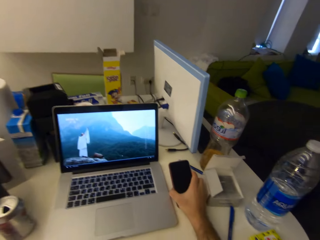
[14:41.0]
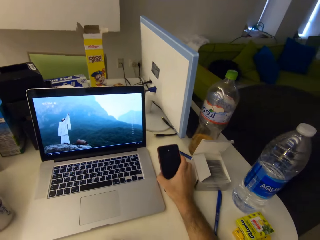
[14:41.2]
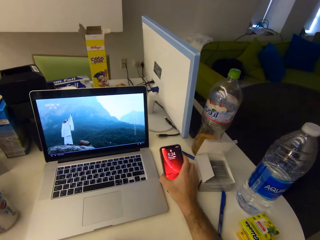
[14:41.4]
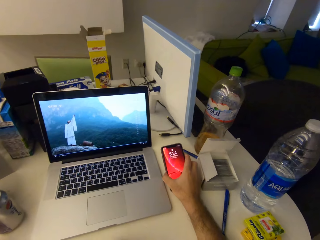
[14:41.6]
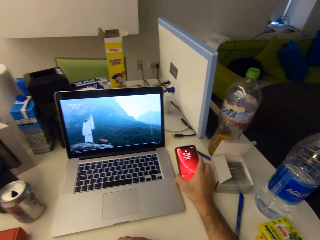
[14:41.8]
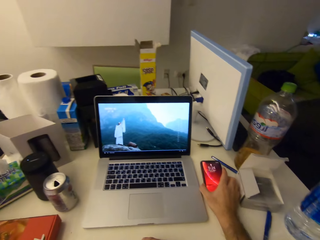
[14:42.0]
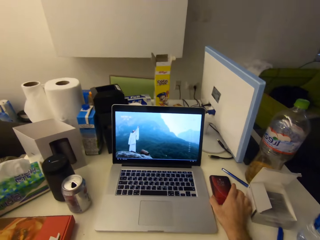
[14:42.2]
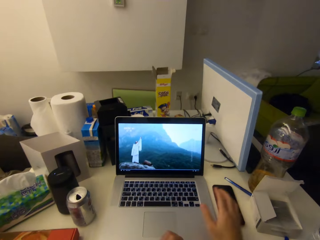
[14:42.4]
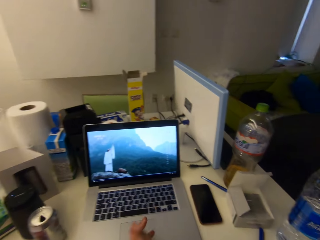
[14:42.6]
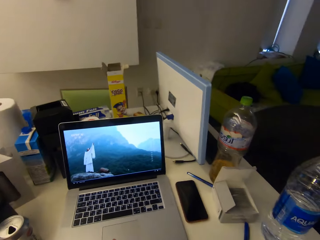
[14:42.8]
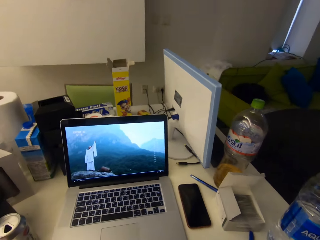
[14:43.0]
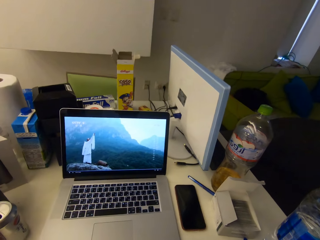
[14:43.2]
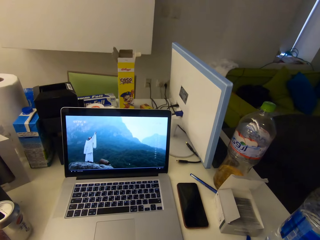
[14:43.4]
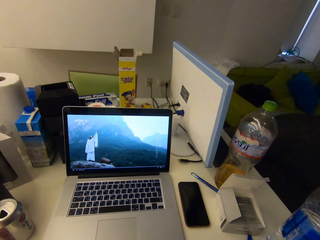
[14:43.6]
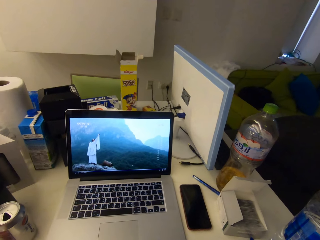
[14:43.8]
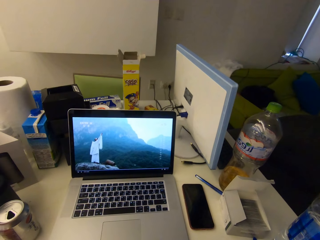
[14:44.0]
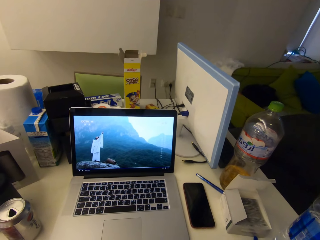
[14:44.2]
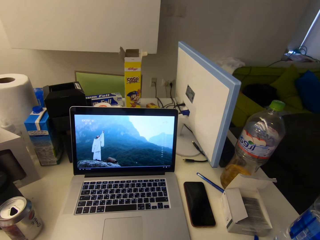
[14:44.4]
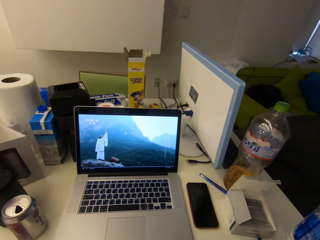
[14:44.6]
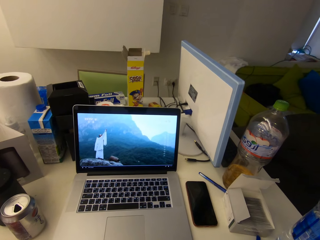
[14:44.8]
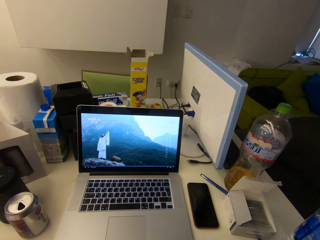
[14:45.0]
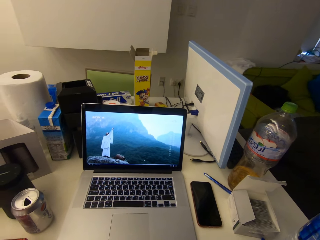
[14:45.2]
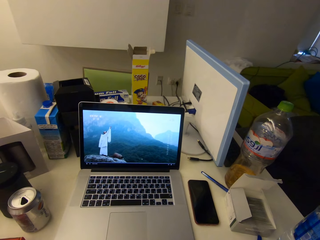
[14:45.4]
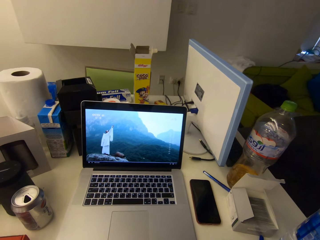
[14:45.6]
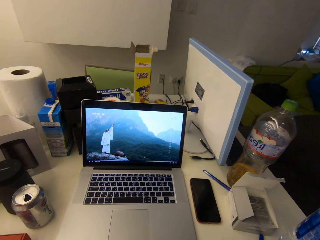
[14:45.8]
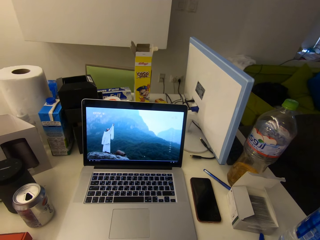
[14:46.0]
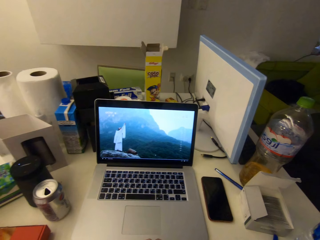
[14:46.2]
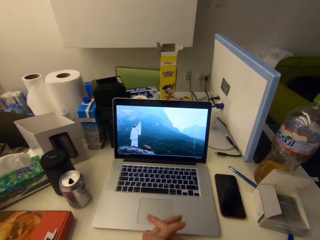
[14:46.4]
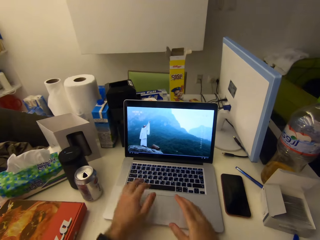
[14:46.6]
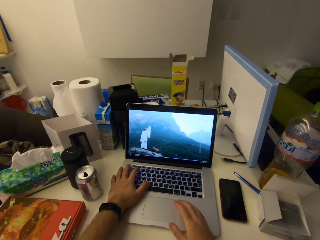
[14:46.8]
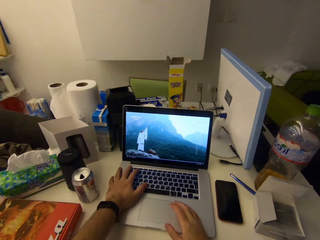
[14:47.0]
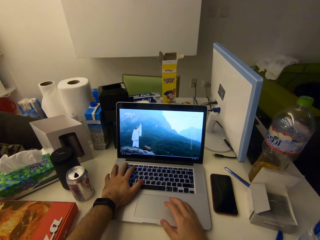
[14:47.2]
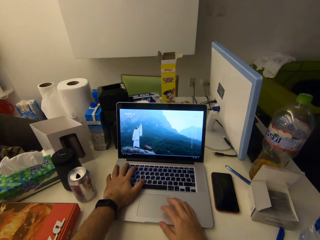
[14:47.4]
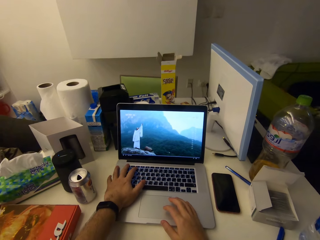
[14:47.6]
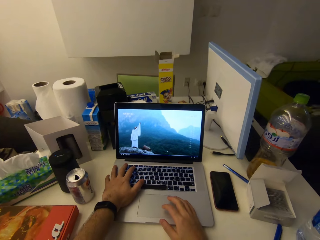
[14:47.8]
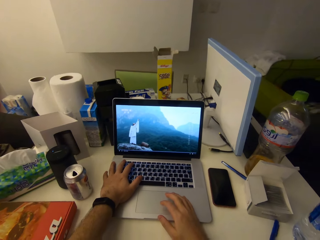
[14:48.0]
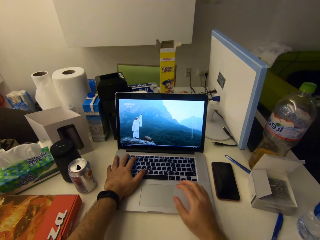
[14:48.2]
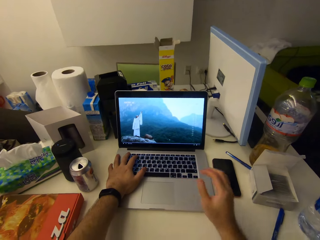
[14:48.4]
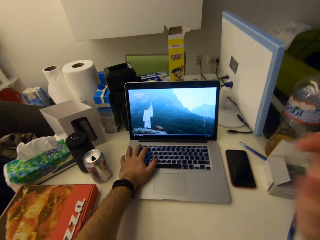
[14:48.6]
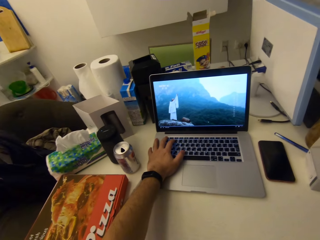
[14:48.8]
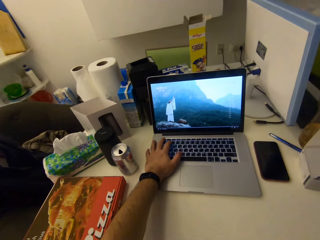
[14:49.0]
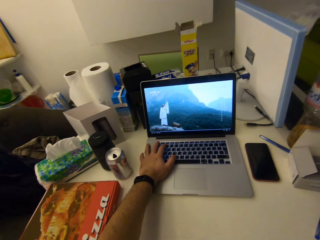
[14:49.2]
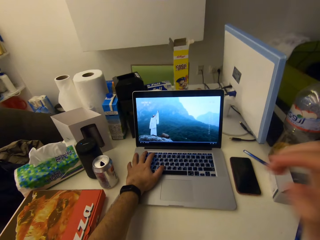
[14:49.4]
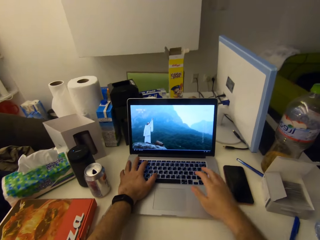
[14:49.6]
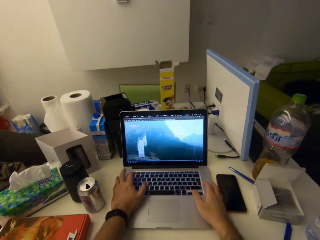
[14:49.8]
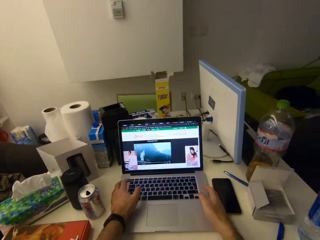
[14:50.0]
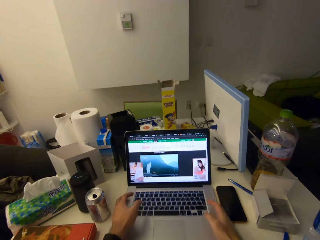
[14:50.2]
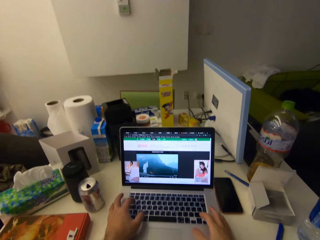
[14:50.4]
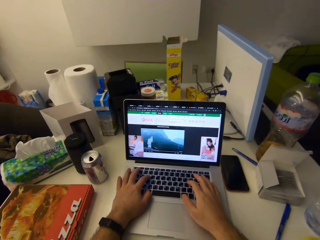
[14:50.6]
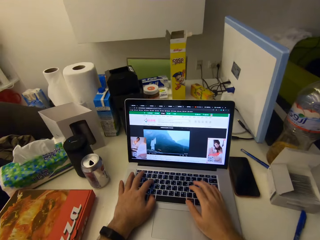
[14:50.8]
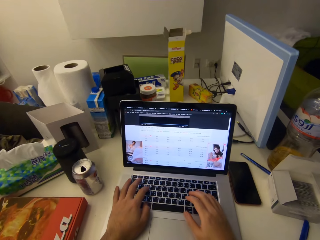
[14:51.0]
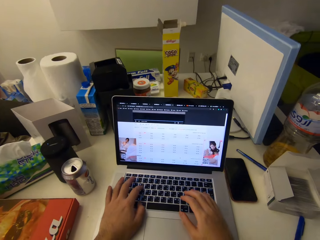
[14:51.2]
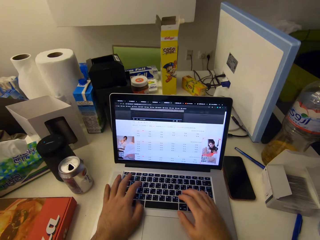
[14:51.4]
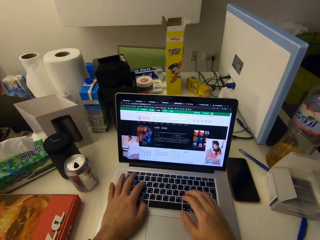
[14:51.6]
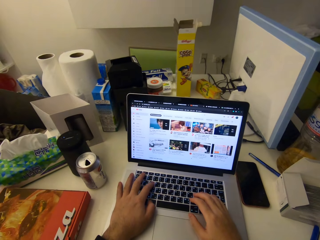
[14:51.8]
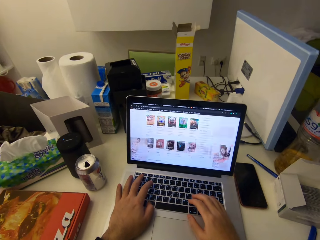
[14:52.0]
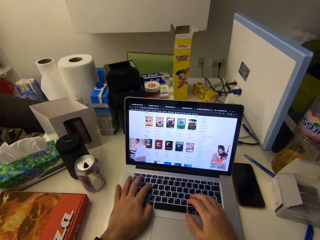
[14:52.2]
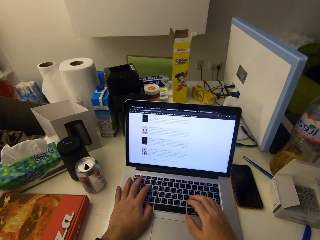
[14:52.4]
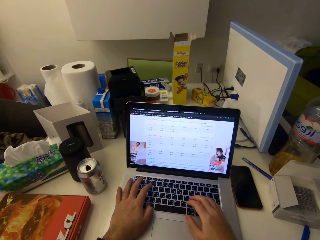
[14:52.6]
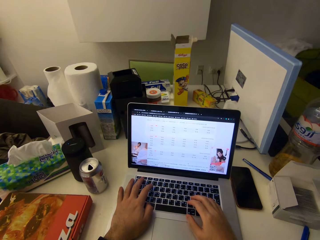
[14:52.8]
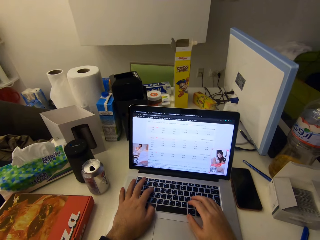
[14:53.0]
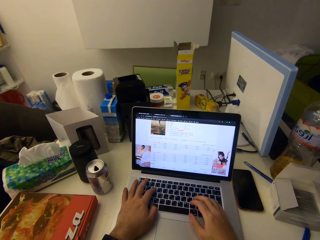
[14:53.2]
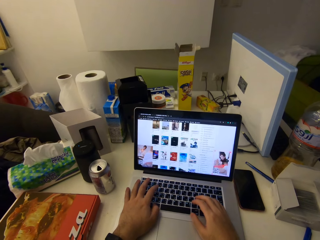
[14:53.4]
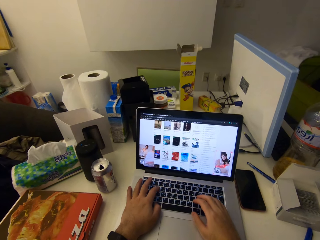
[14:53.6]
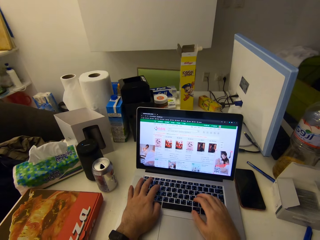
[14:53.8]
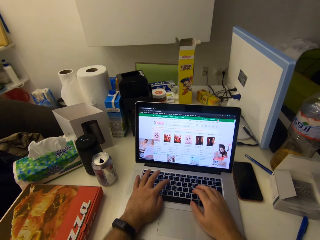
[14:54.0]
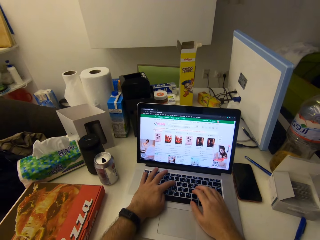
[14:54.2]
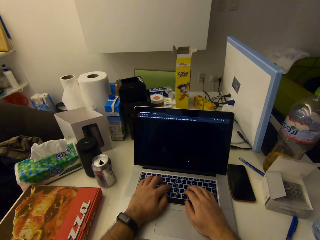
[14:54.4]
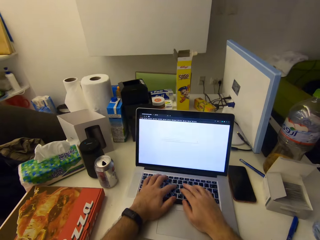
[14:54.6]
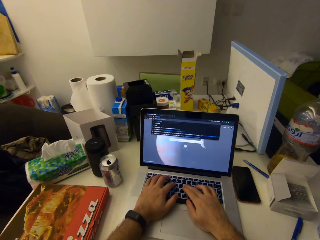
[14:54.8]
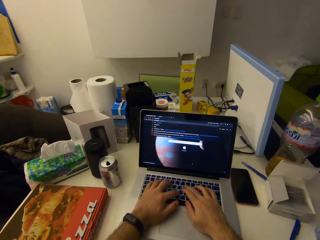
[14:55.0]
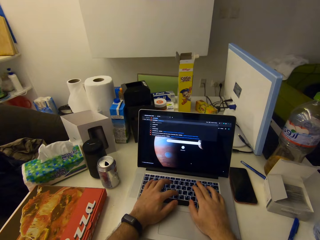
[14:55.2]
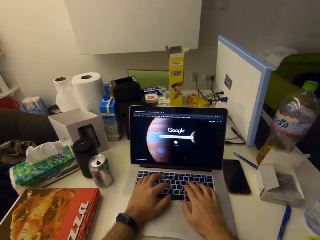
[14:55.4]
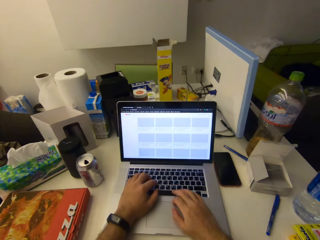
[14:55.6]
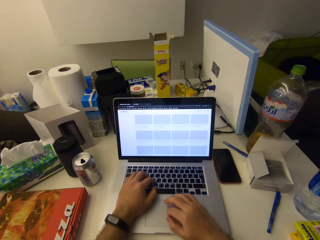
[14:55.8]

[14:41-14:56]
The camera wearer picks the mobile phone from the table. He turns on the phone. He returns the mobile phone on the table. He withdraws the hand. He raises both hands towards a laptop. He operates the laptop. He presses the laptop. He raises his right hand towards something. He returns the hand towards the laptop. He moves the laptop. He lifts the laptop closer. He continues to operate the laptop. He presses the button on the laptop.

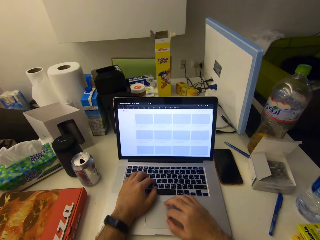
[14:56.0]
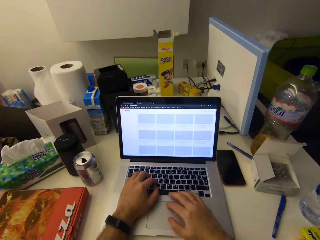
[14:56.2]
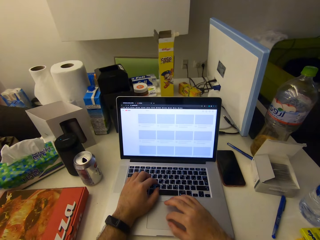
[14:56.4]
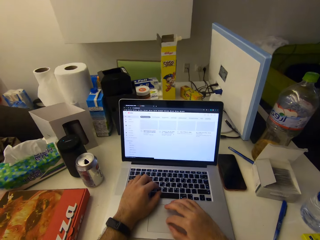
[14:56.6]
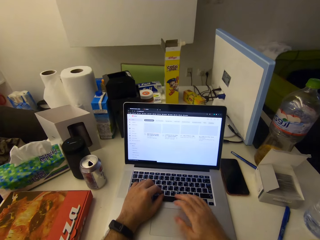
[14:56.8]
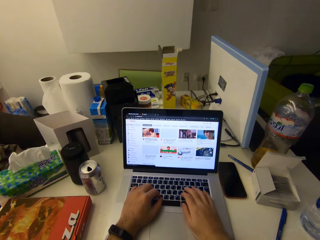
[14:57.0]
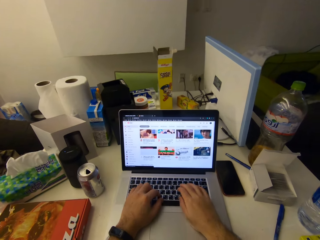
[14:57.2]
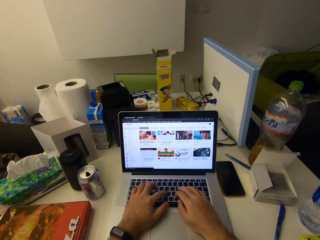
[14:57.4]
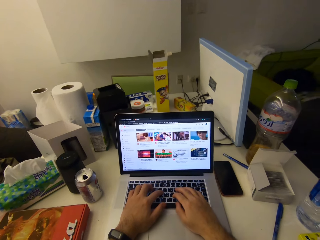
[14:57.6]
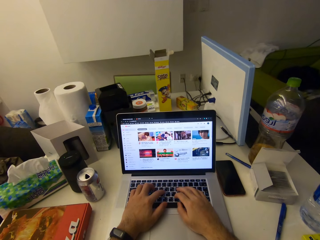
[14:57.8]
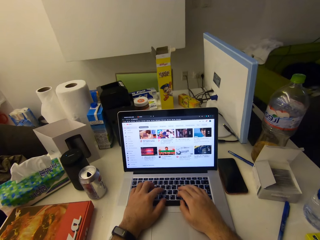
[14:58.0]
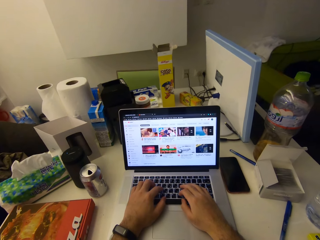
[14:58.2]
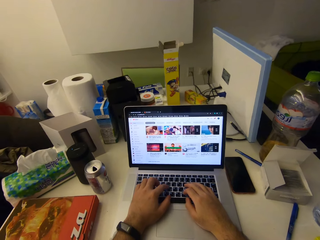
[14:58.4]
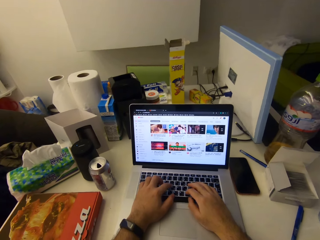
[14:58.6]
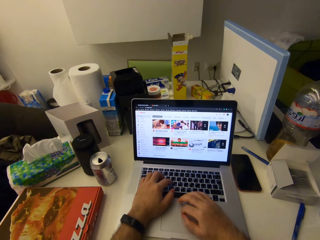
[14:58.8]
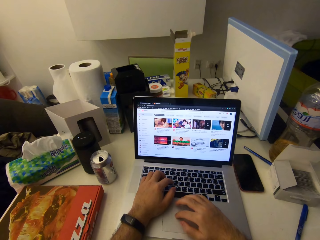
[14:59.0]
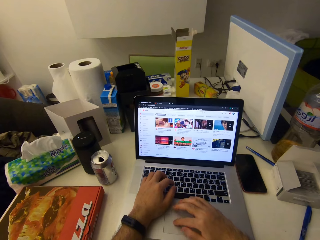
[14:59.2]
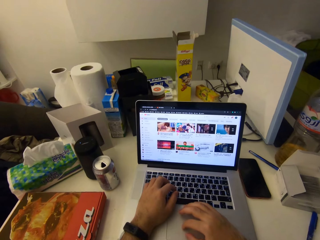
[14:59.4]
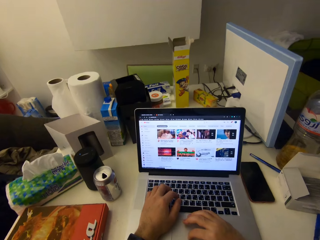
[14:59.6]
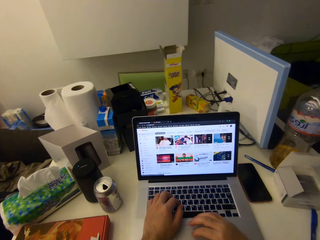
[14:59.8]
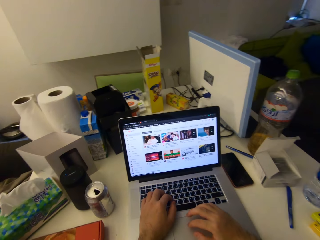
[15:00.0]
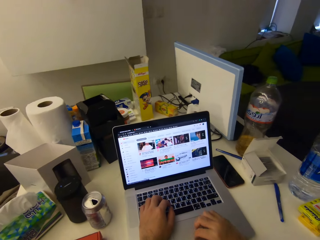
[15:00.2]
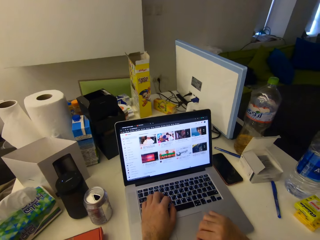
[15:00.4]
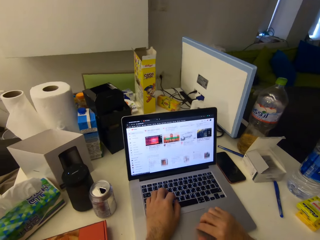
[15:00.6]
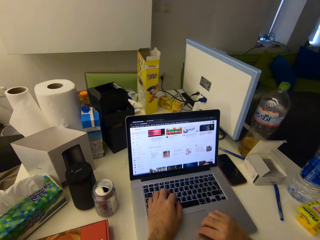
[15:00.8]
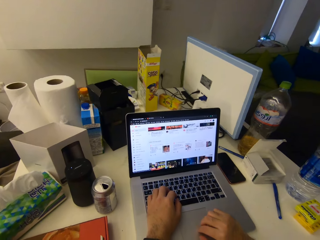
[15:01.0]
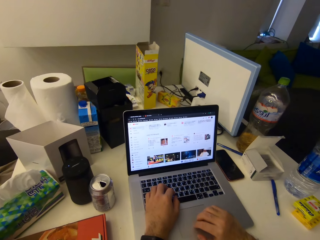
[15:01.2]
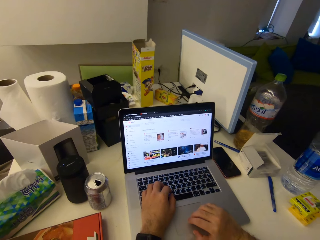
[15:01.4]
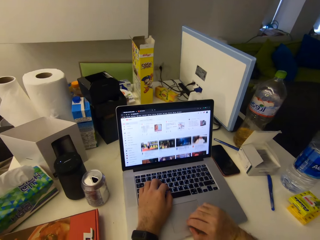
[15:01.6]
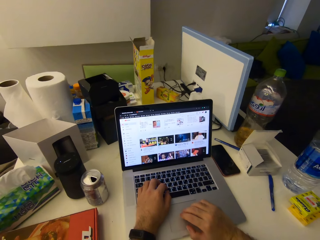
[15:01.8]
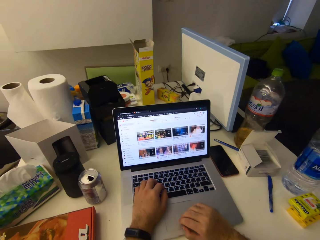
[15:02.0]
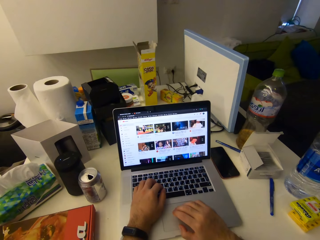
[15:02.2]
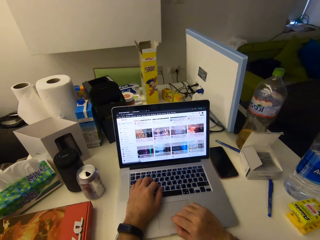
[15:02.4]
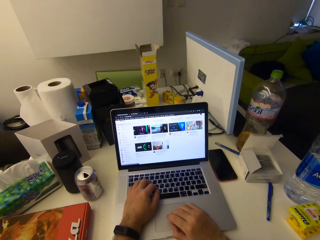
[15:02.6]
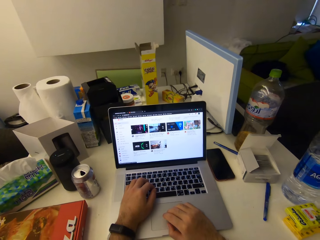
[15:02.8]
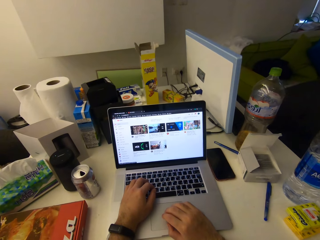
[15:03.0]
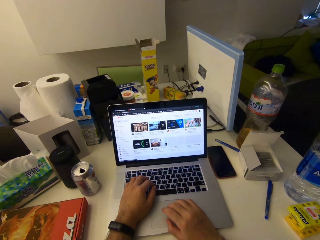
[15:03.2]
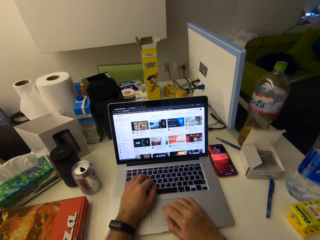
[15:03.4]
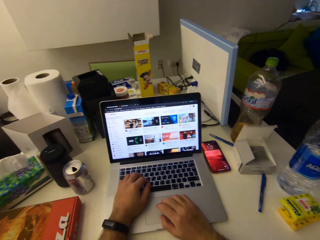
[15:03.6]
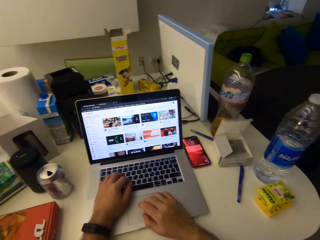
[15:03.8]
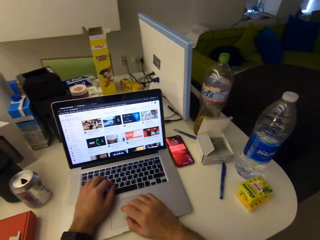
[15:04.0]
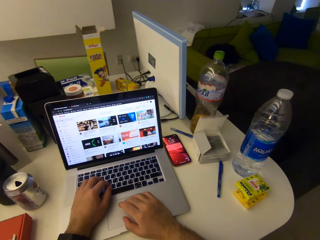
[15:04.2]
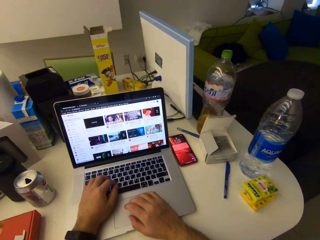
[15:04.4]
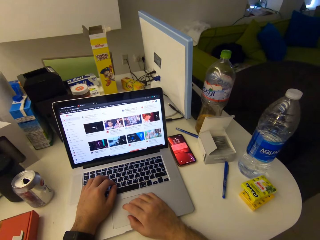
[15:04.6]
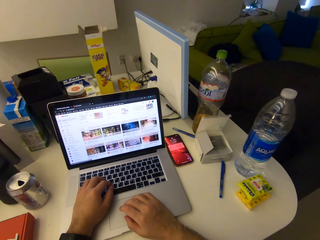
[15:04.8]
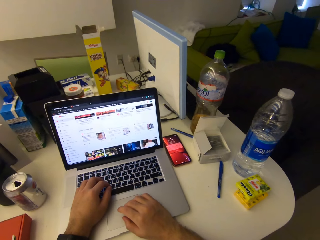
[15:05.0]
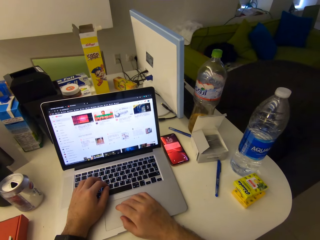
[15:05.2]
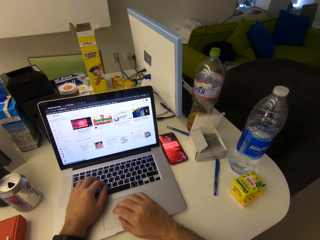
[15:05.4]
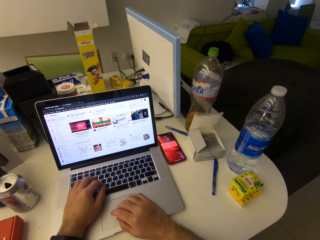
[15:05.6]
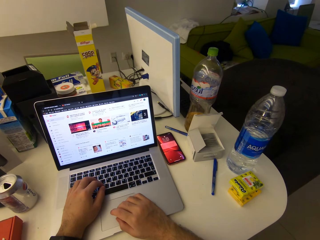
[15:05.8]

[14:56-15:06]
The camera wearer scrolls the laptop.
